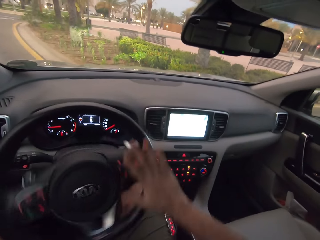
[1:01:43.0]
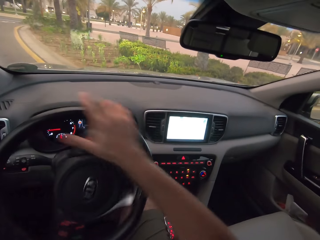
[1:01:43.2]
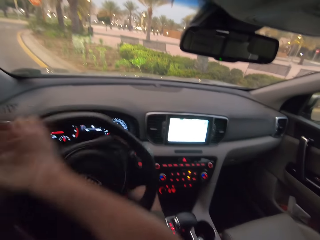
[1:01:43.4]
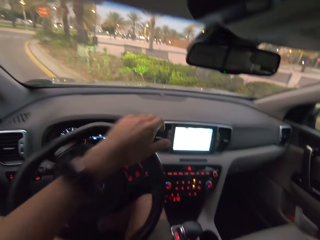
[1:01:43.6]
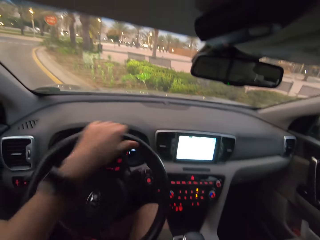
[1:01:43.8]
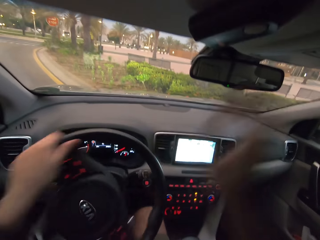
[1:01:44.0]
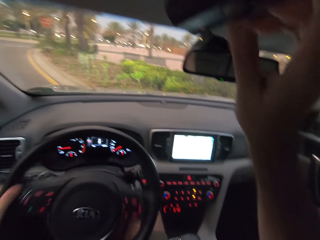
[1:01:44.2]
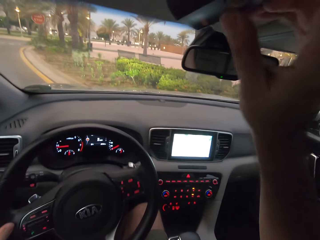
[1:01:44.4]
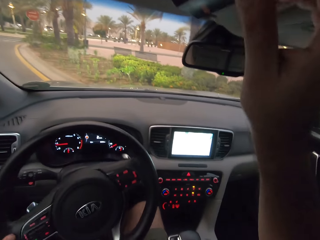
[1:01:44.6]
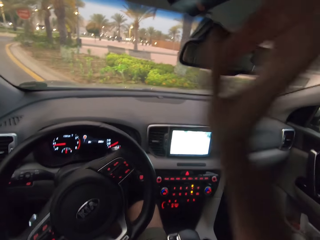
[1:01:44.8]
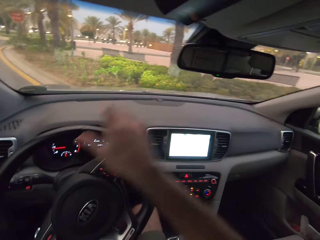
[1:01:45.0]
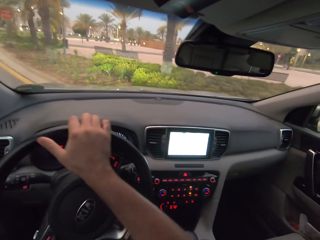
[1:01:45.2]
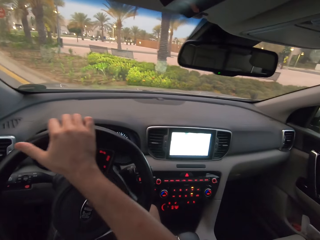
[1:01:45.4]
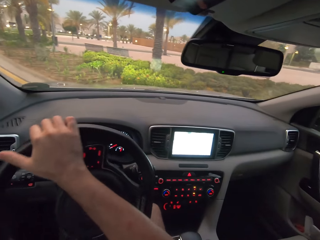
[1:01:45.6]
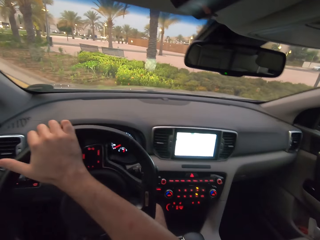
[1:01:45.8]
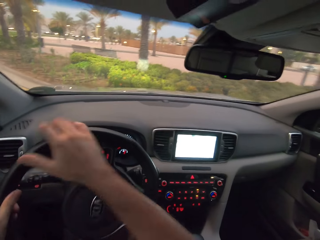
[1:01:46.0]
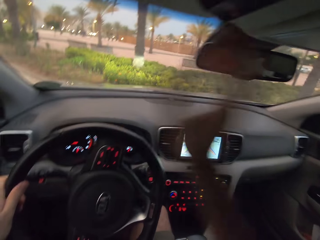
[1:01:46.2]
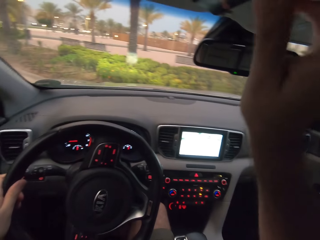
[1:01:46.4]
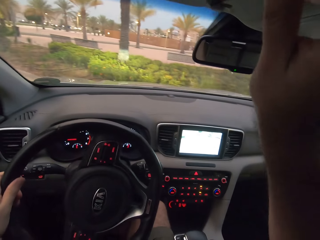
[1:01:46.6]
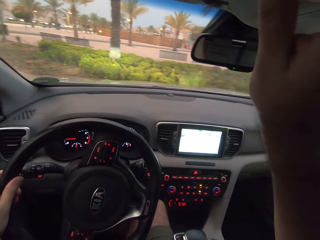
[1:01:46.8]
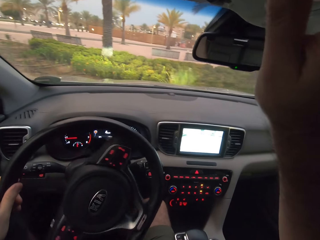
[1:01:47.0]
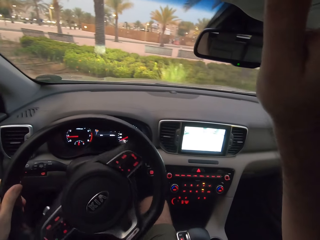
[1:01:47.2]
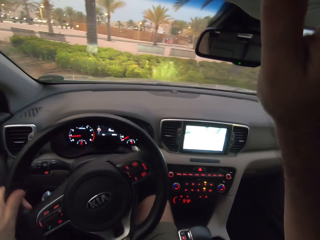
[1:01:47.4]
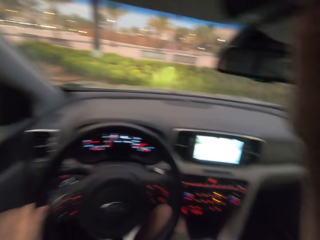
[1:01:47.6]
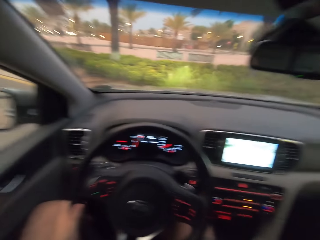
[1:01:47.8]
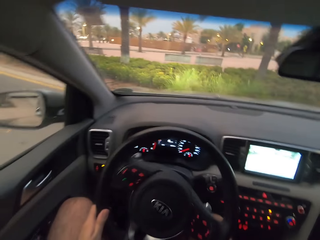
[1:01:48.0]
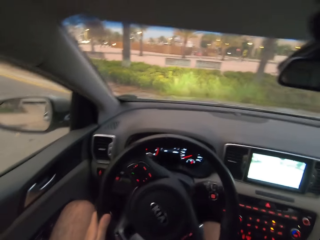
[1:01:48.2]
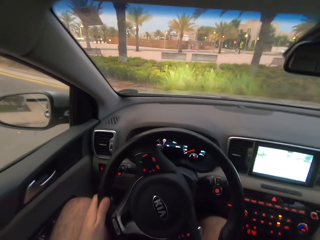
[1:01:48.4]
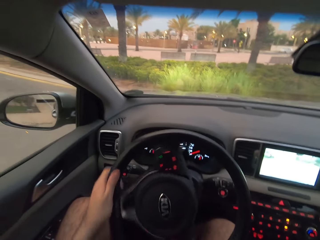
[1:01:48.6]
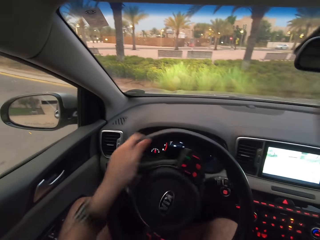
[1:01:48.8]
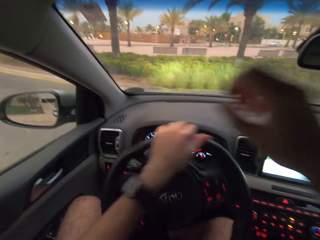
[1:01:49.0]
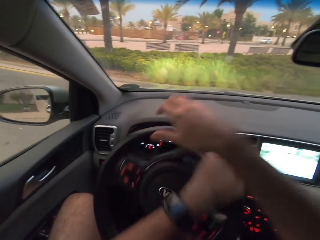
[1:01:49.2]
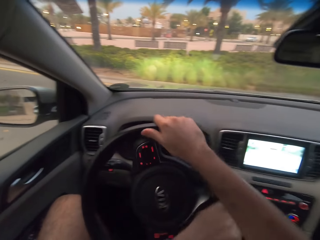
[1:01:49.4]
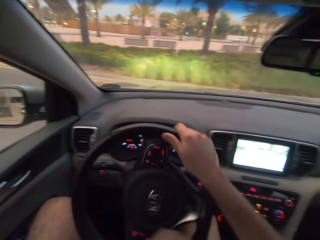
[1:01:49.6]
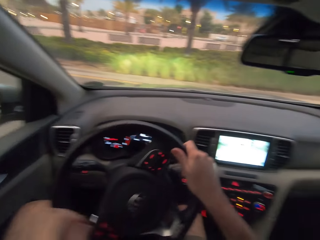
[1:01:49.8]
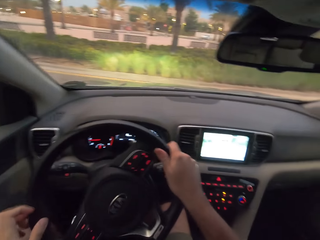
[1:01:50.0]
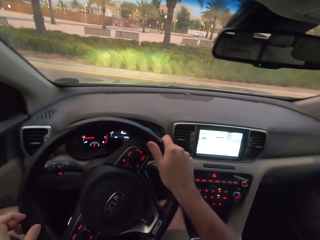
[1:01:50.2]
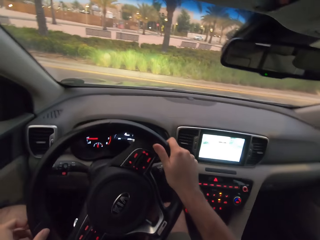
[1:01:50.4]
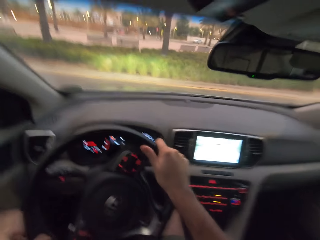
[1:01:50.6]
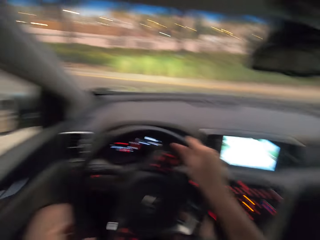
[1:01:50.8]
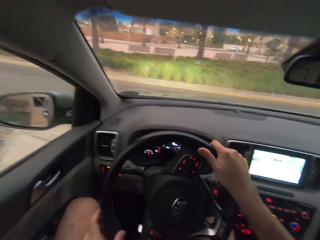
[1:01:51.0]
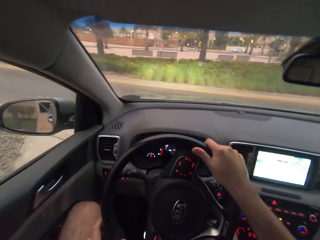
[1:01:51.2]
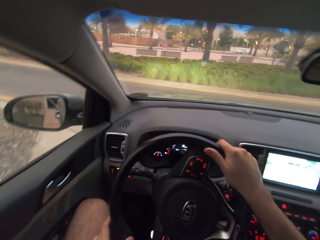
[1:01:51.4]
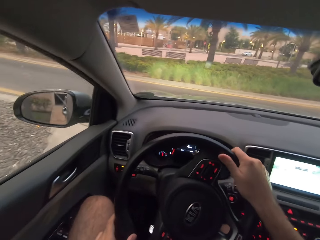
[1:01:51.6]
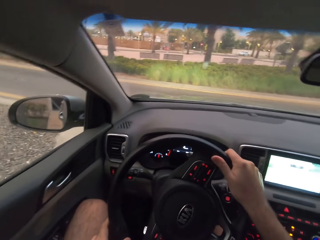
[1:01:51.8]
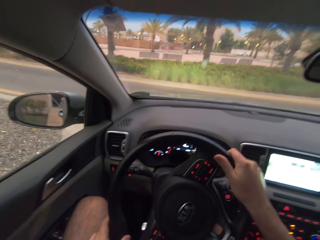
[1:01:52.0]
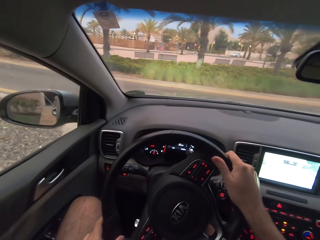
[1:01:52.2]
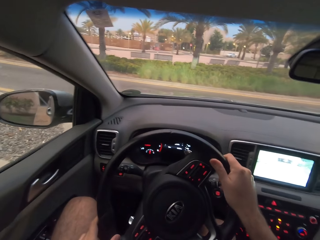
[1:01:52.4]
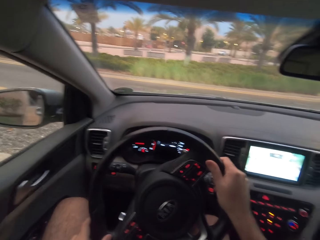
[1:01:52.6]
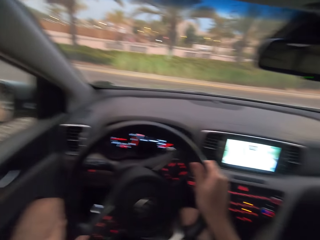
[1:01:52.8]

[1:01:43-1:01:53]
The camera wearer parks the car. They turn the steering wheel to the left. They lift the hand. They are switching a button on the roof of the car. They hold the steering wheel. They are adjusting the switch on the car roof. They hold the steering wheel.

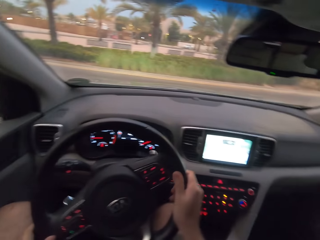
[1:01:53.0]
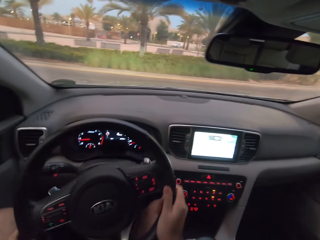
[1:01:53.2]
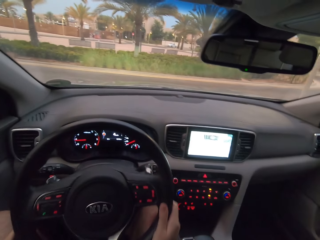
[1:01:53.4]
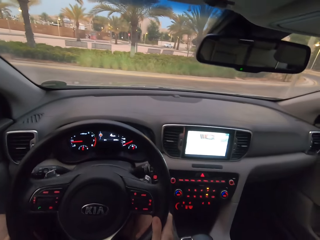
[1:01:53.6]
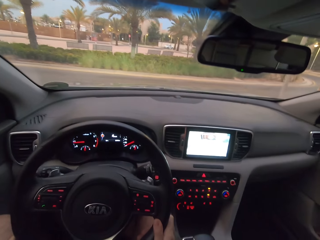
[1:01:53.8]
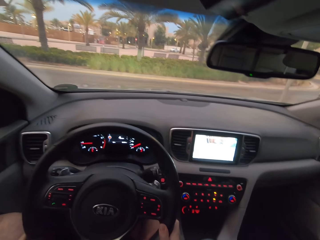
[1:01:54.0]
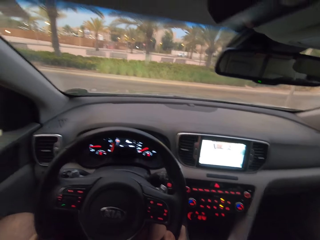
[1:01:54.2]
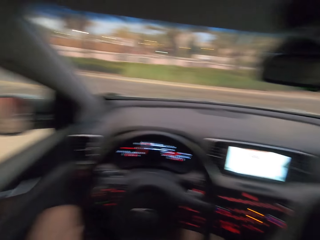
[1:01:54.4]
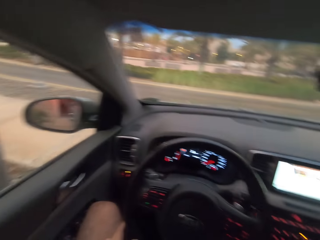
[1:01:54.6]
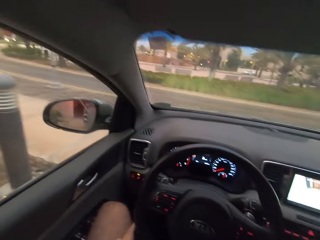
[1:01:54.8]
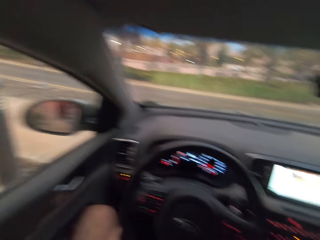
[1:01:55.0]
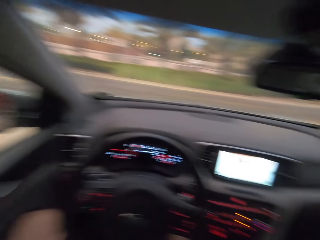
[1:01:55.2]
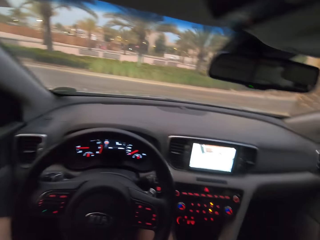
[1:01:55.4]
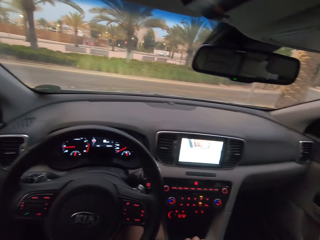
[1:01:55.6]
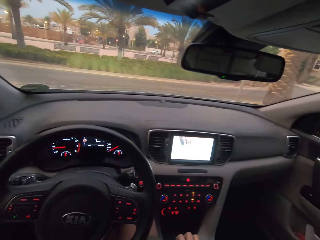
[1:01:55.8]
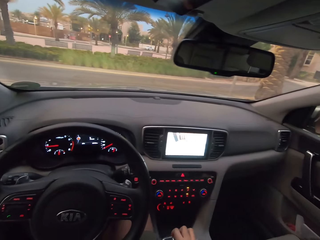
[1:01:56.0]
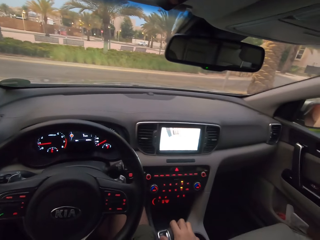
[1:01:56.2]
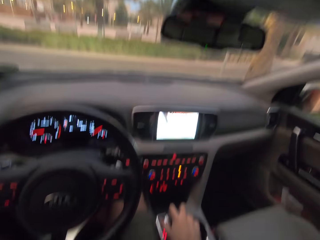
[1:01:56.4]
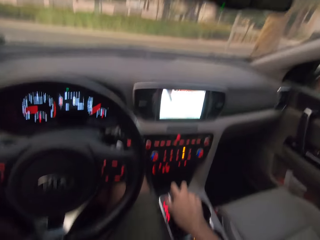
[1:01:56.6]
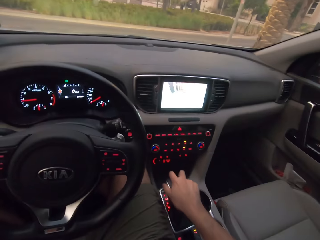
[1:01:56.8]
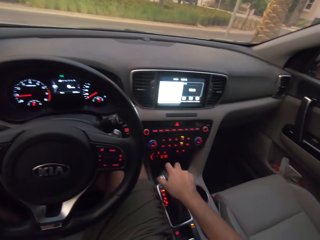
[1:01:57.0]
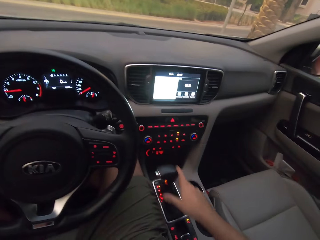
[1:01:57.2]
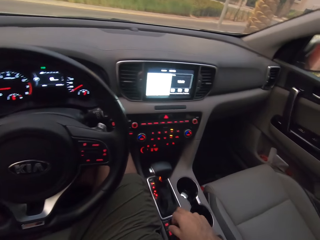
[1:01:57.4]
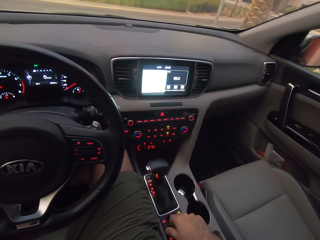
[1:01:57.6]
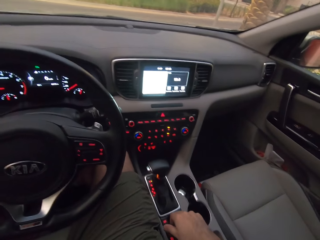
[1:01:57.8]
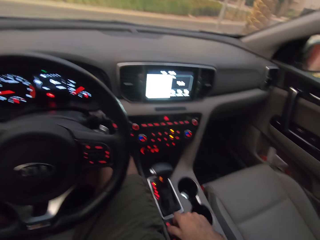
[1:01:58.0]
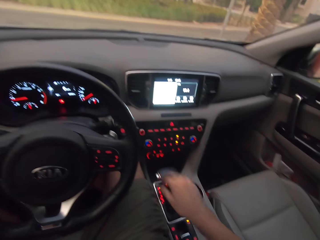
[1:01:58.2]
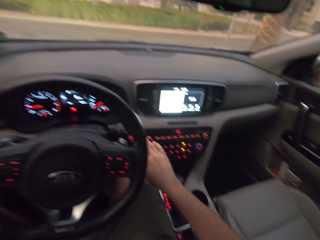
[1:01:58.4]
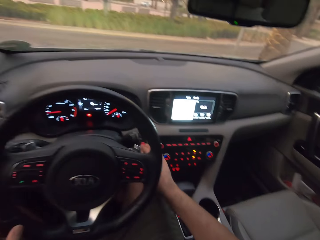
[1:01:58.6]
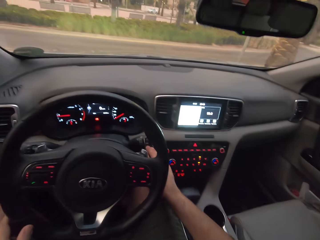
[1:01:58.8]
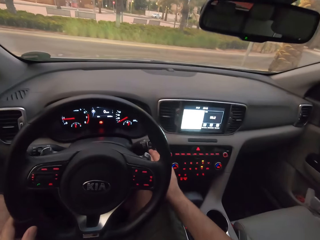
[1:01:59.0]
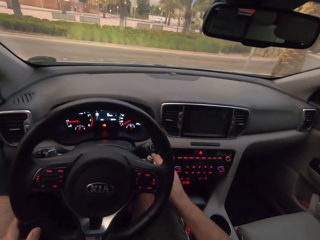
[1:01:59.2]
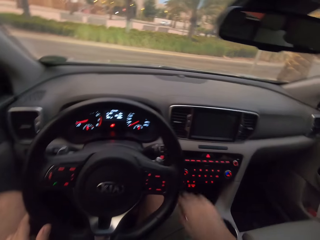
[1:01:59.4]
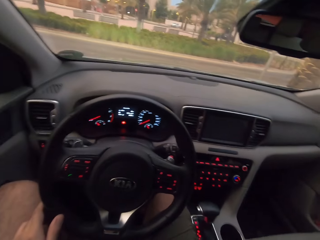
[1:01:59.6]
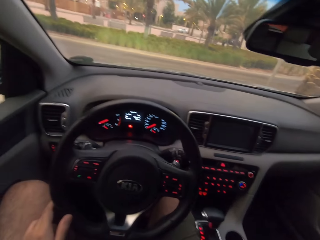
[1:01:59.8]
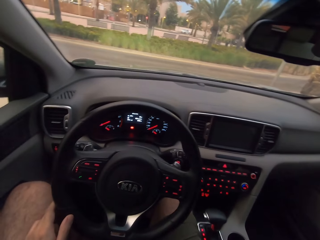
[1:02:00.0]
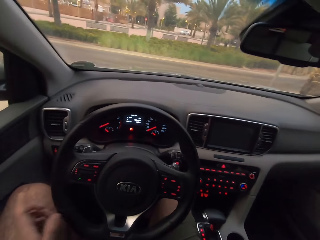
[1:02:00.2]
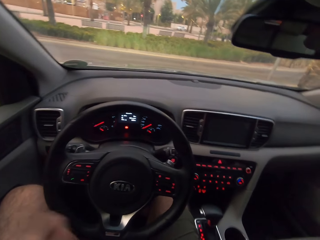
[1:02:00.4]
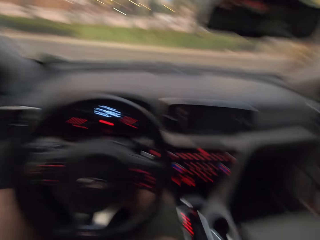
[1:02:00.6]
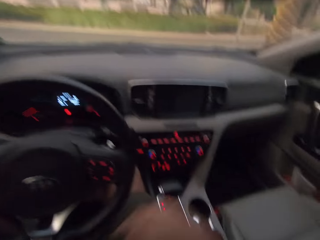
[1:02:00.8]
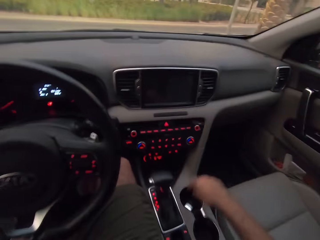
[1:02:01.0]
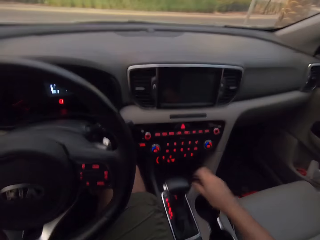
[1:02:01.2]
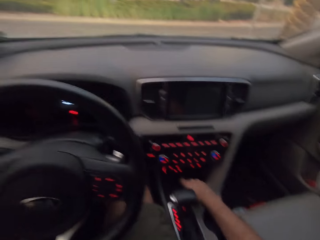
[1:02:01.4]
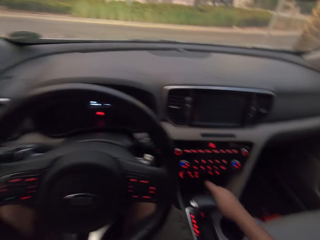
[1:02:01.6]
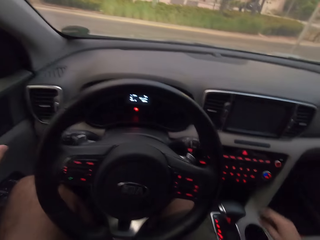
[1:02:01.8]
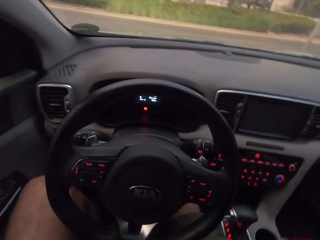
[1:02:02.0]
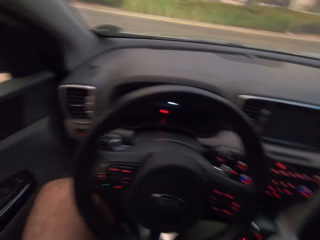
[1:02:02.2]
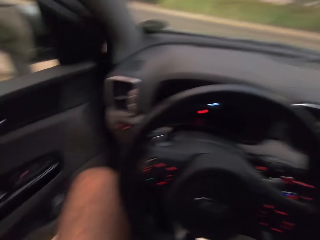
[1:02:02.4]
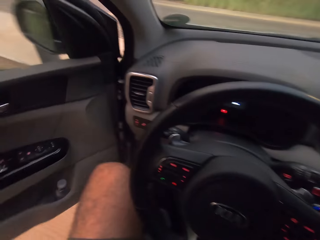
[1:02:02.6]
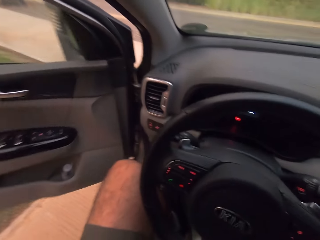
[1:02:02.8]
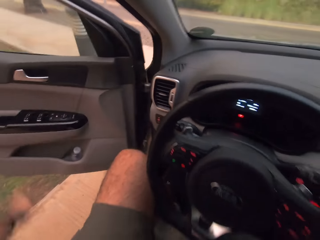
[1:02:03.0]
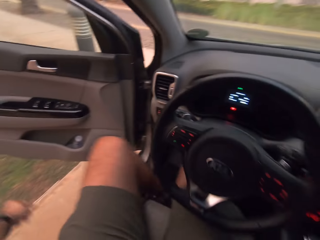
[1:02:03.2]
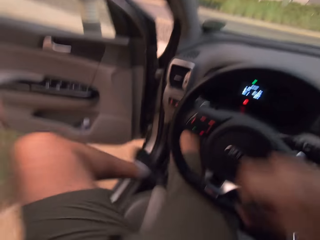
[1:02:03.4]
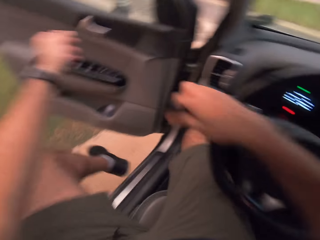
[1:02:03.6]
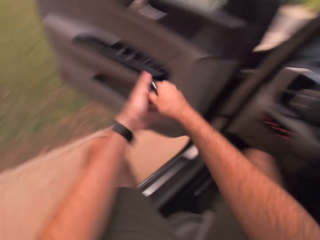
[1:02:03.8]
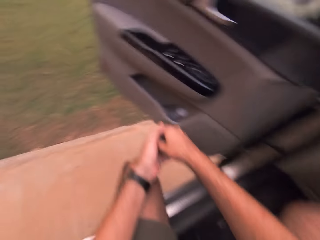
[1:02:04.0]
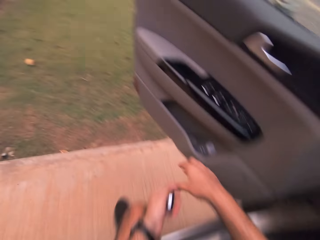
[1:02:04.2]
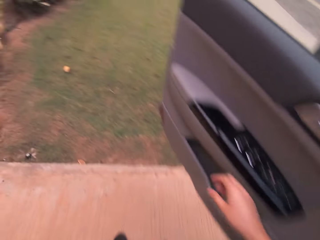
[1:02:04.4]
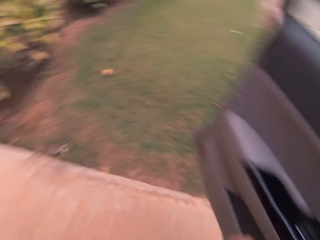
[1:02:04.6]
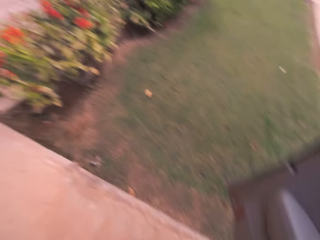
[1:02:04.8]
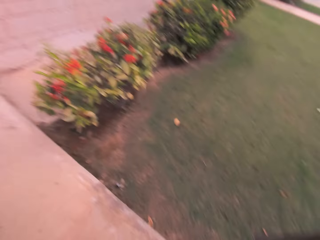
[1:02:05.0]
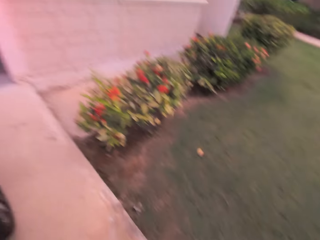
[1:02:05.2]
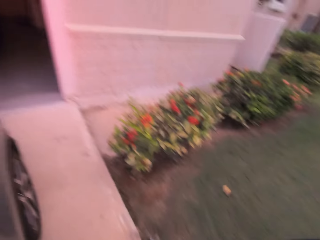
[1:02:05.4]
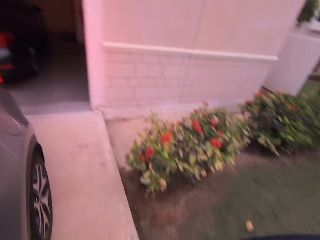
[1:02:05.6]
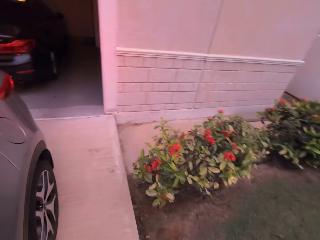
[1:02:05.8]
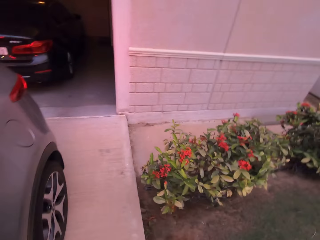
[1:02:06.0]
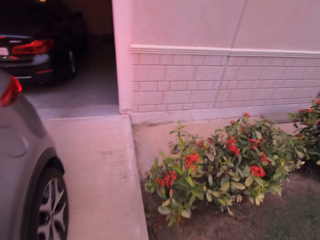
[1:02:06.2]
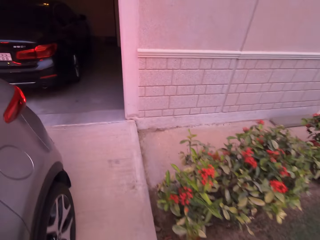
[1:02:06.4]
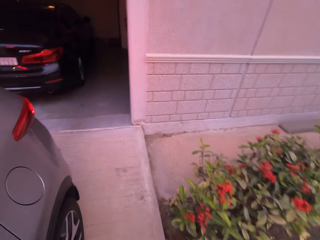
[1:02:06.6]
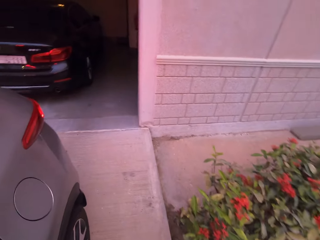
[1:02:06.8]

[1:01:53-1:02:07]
The camera wearer turns the steering wheel to the right. They stop the car. They engage a gear. They switch a button in the car. They open the door. They take the car door key. They step out of the car.
